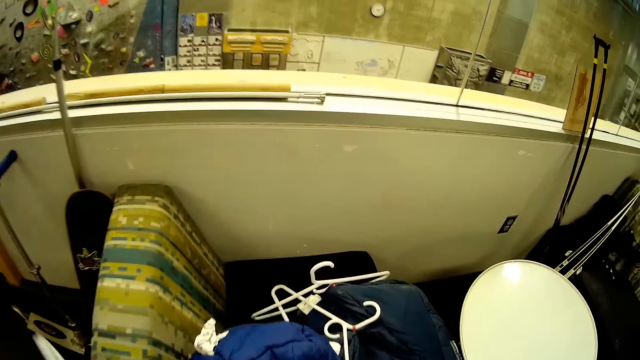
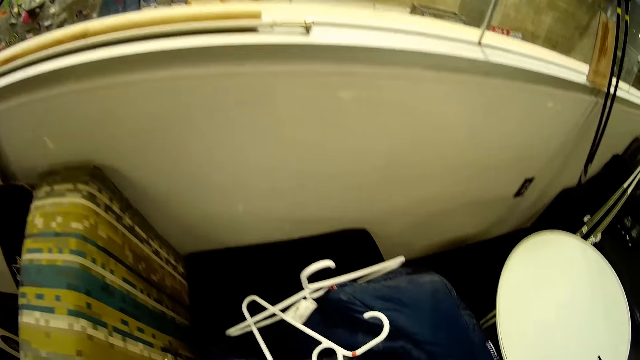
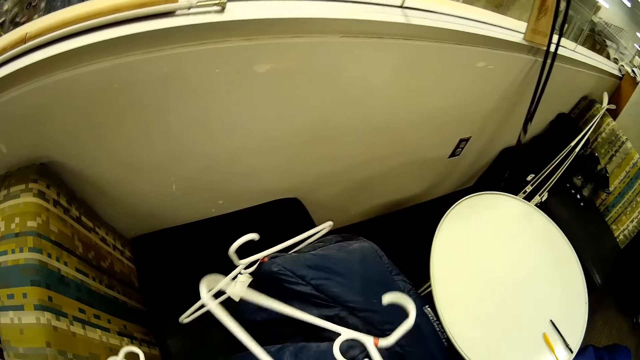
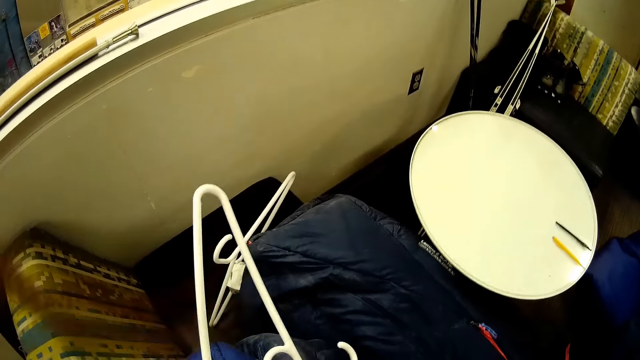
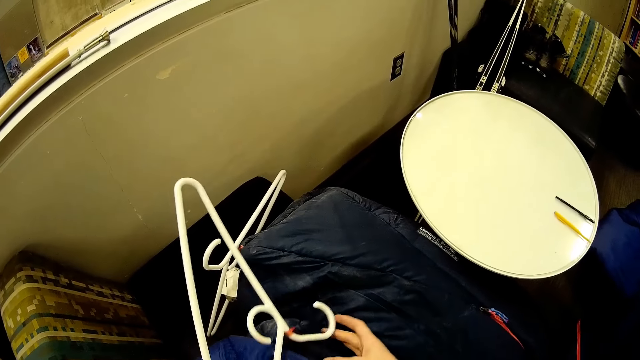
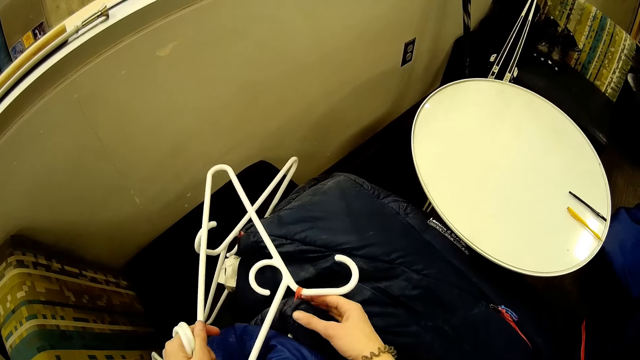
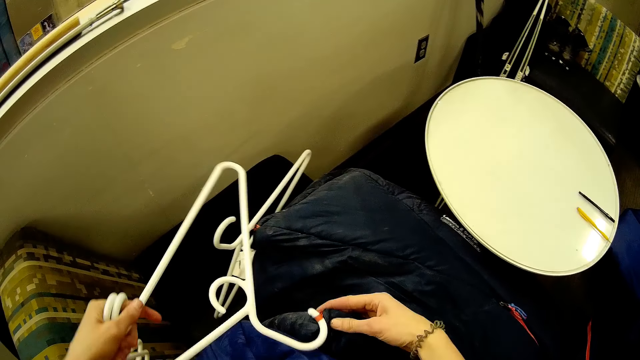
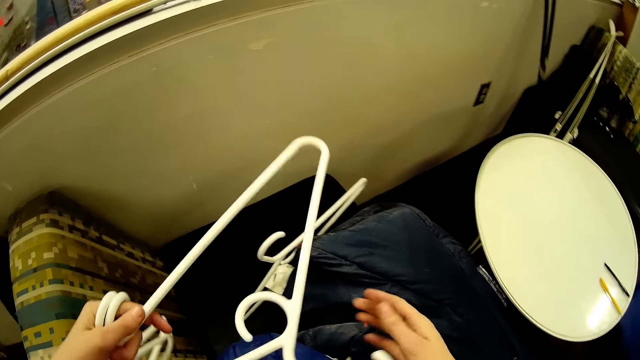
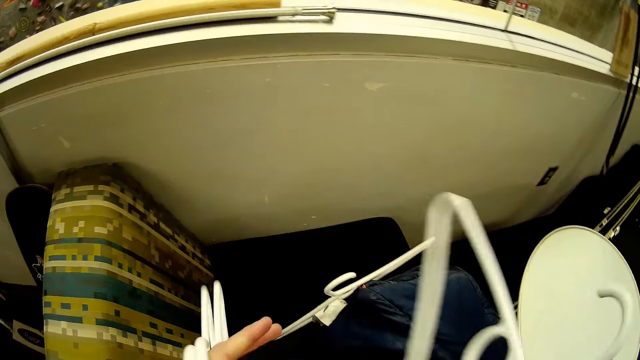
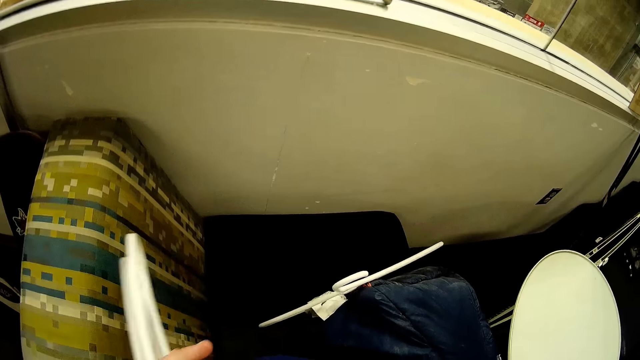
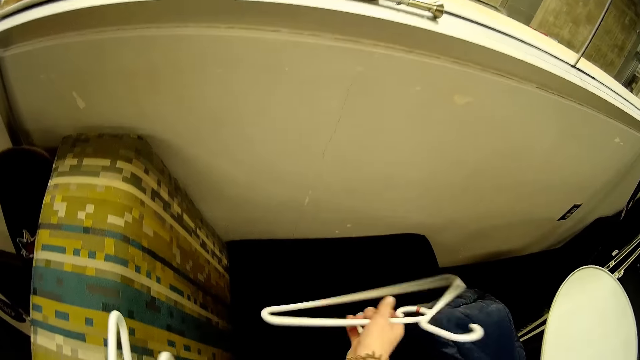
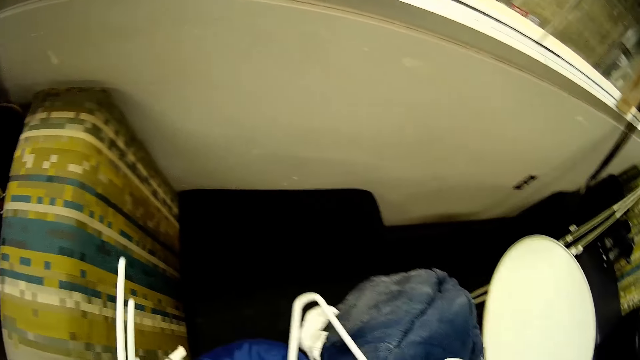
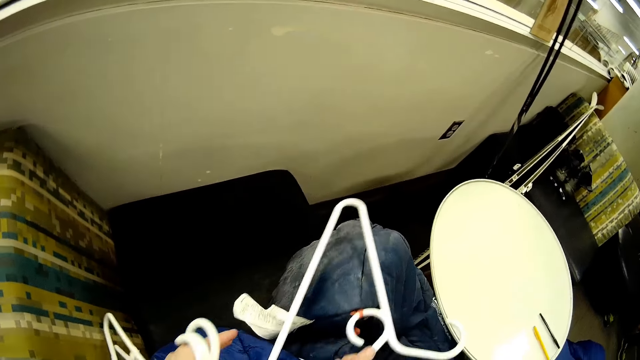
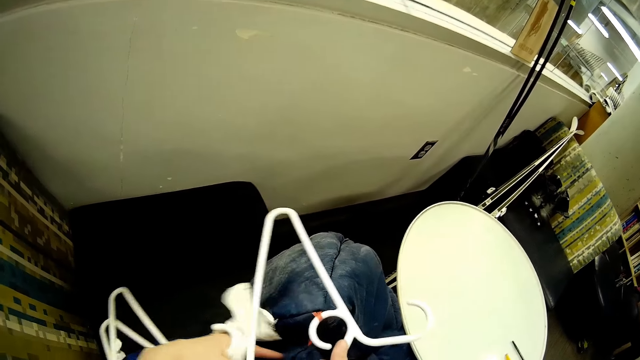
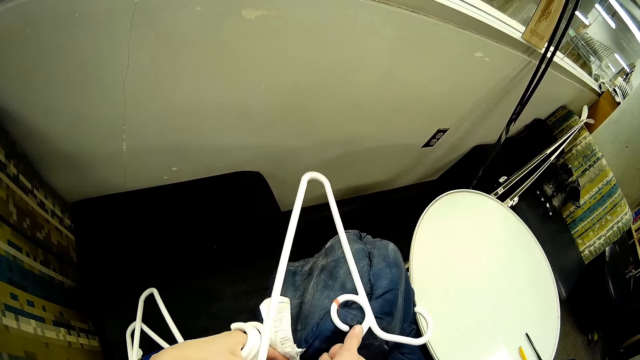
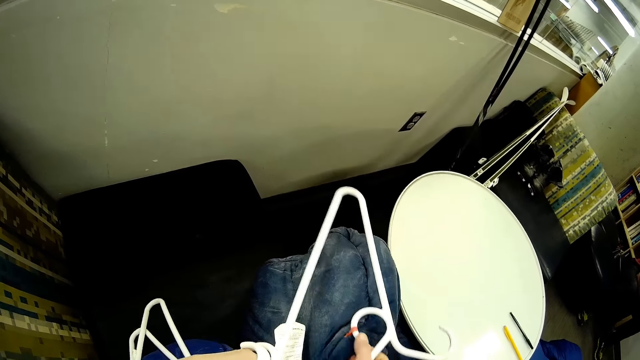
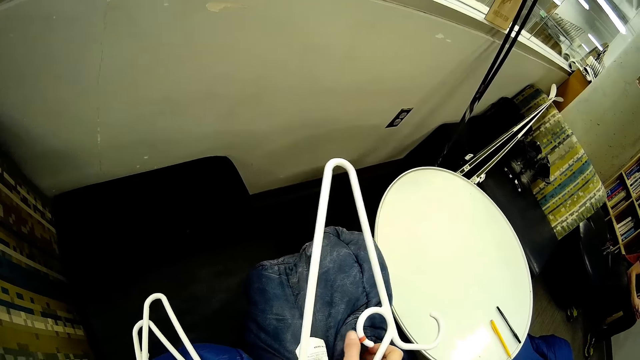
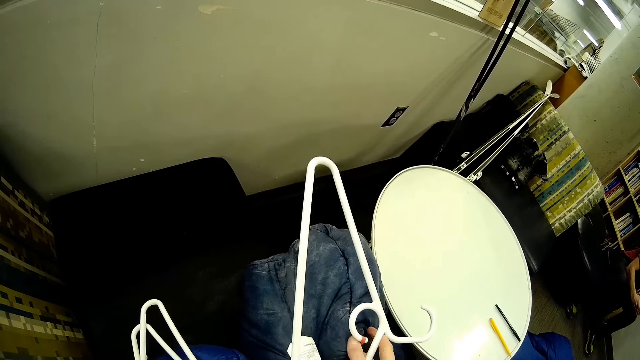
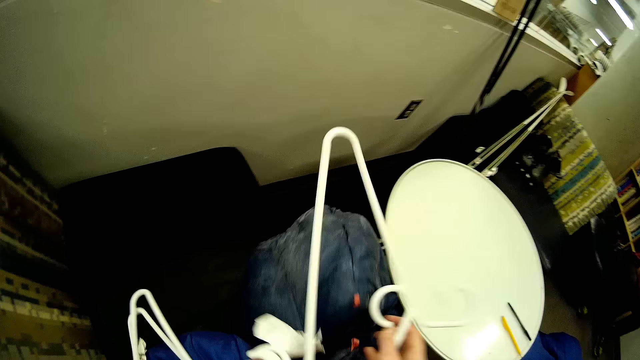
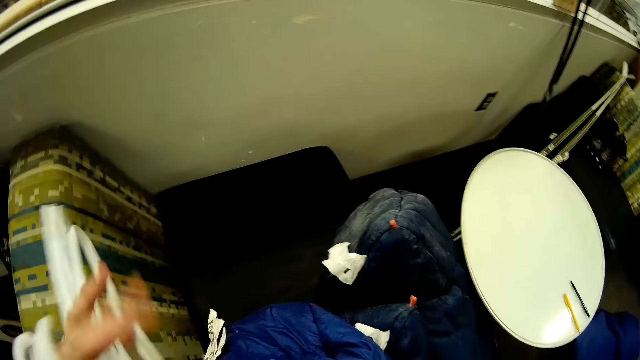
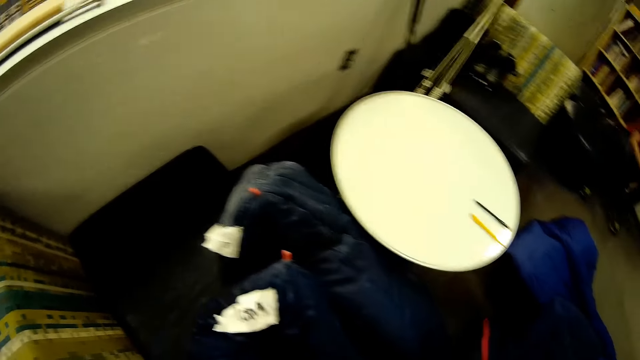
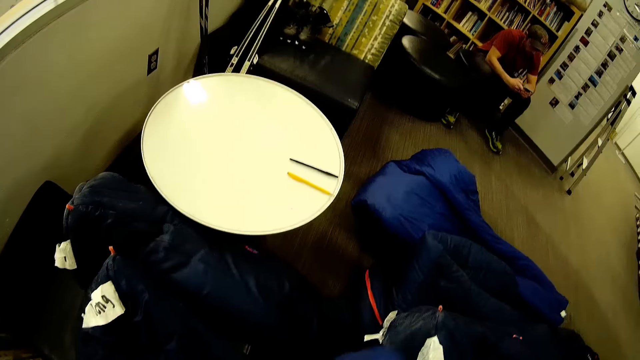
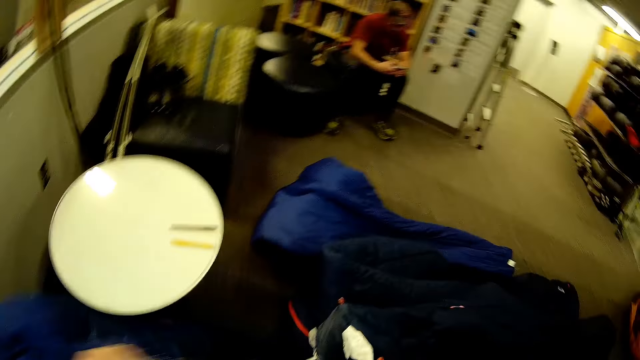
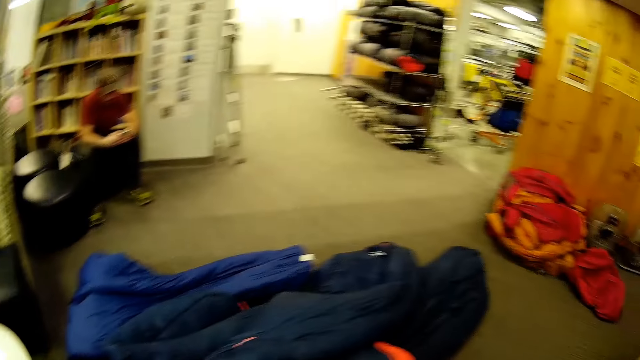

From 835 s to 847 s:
The camera wearer collects the hangers.

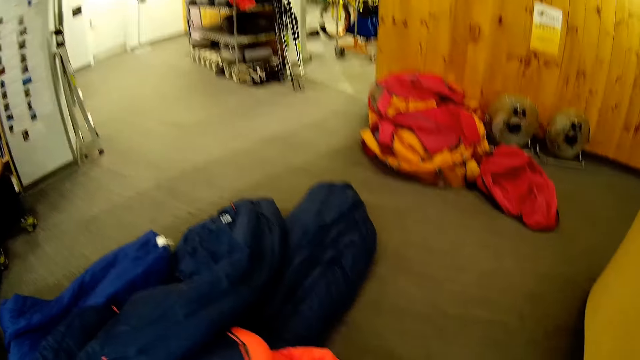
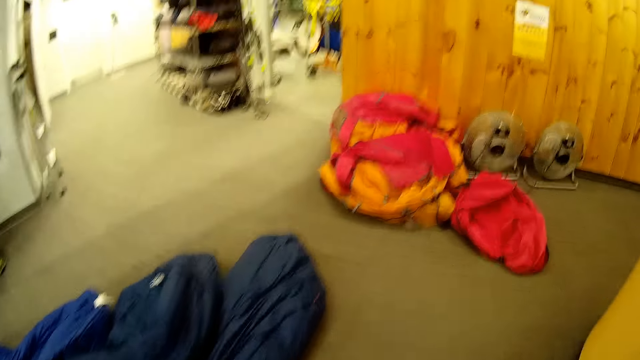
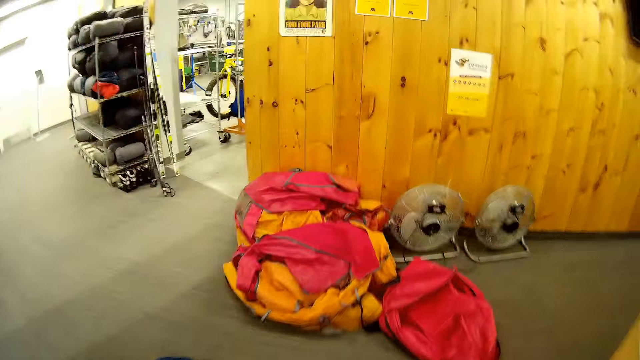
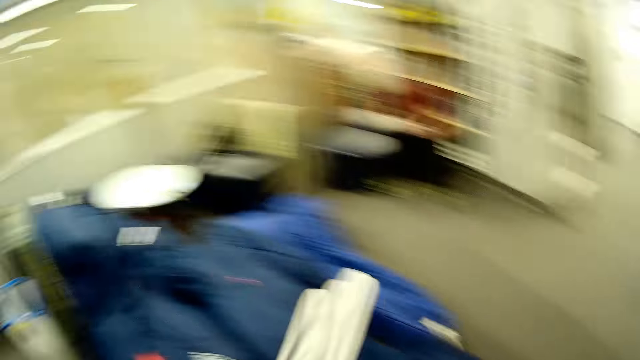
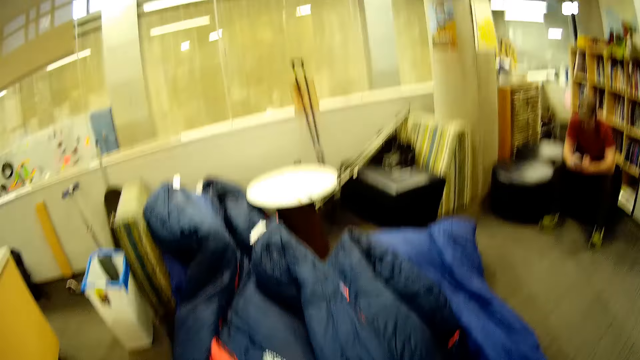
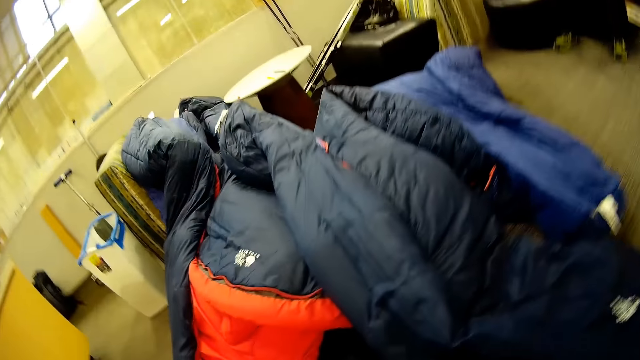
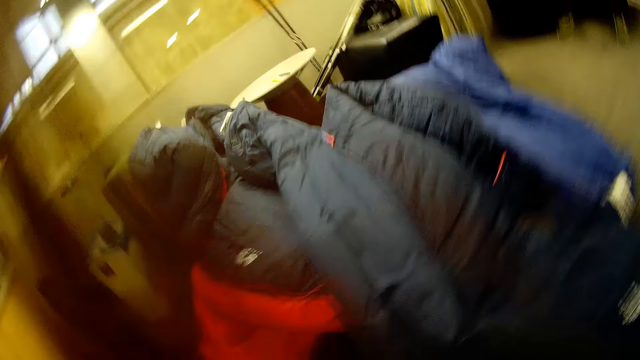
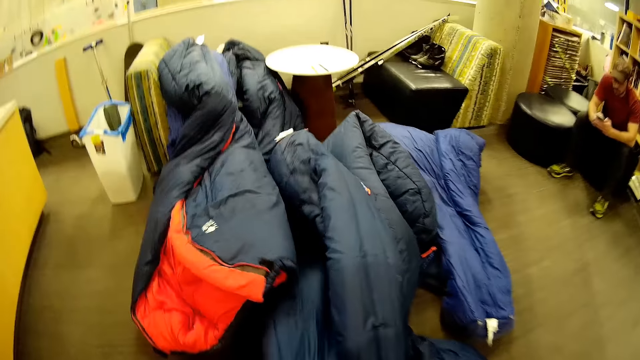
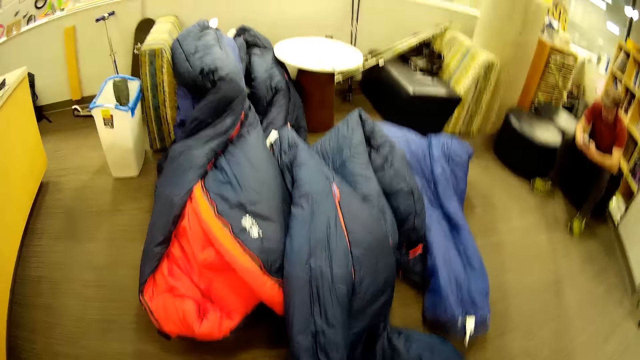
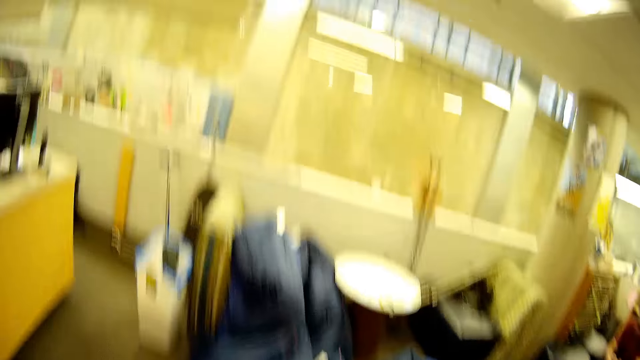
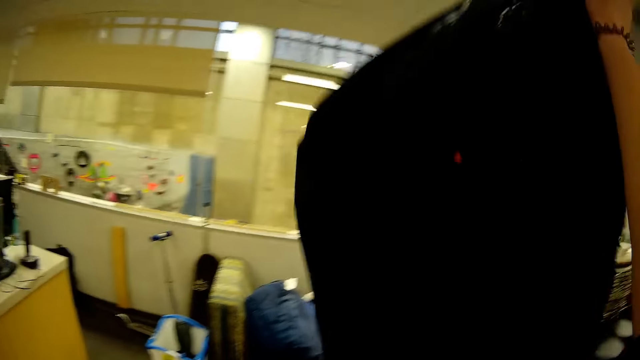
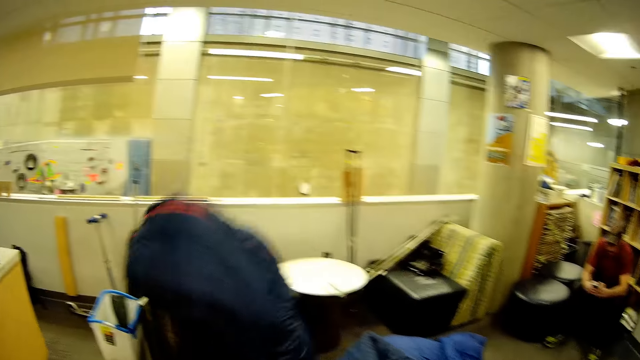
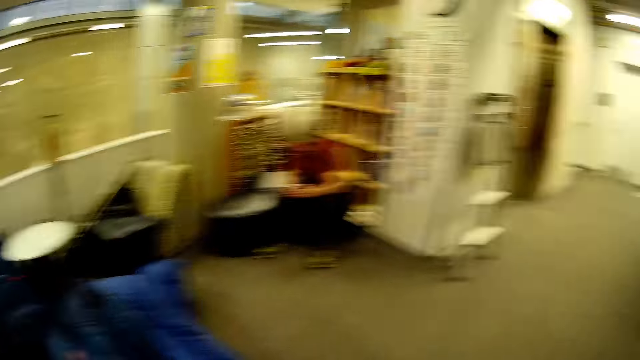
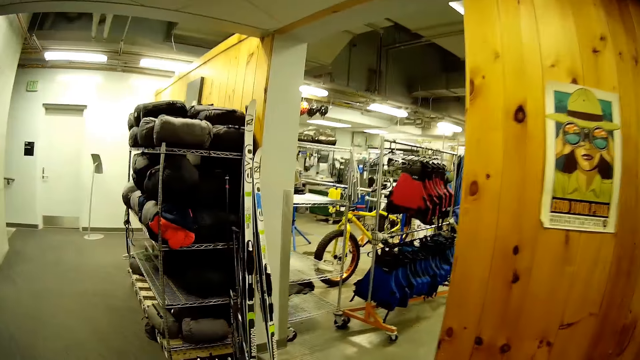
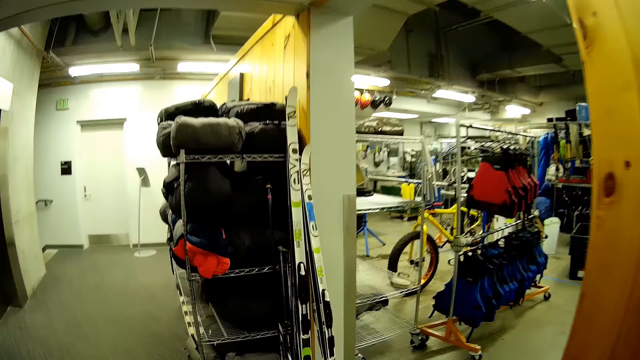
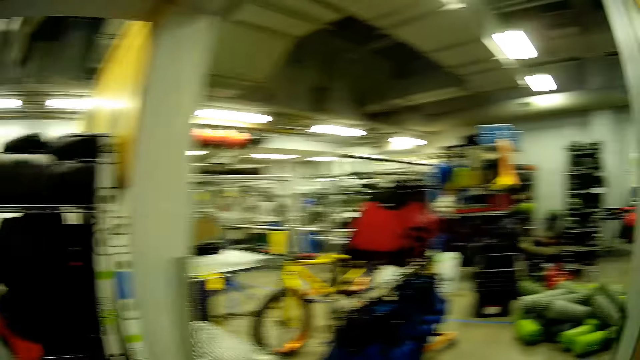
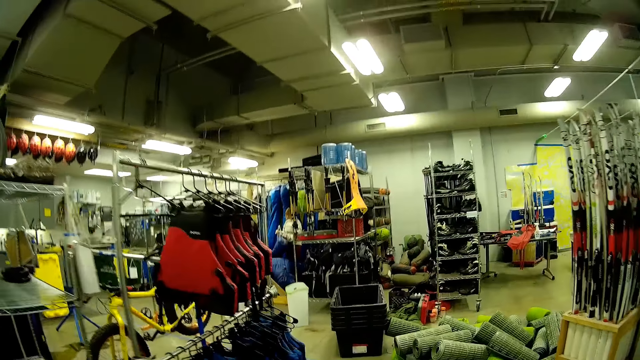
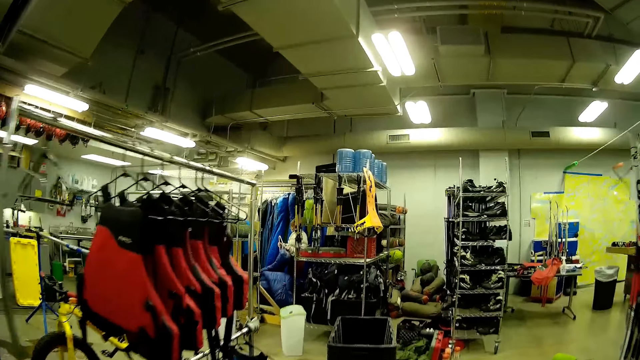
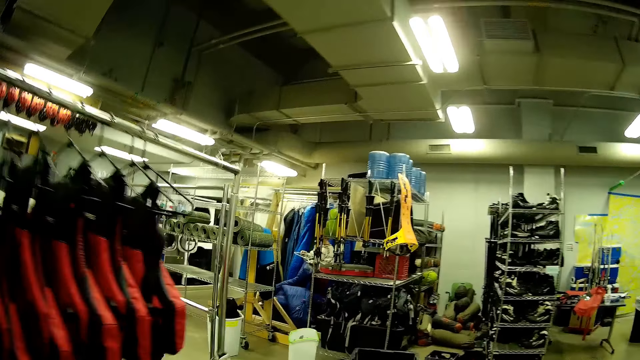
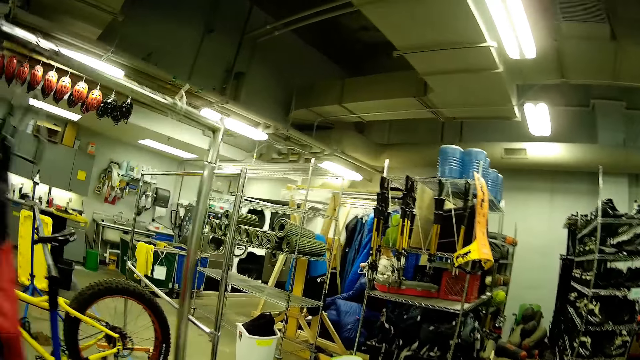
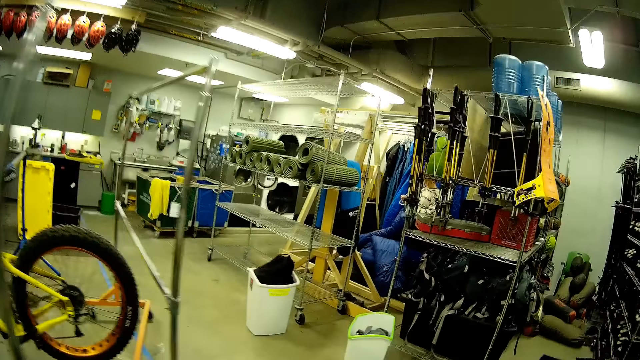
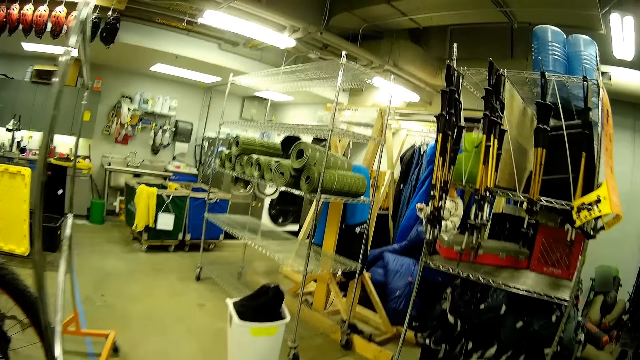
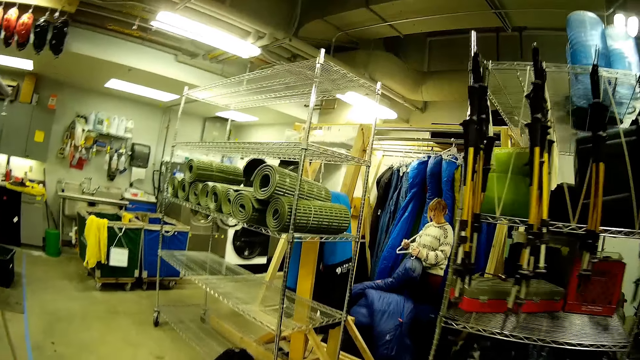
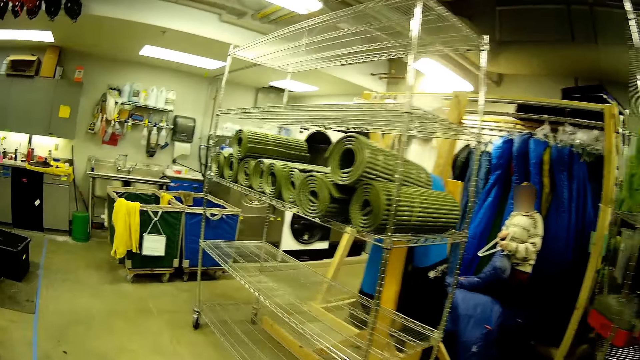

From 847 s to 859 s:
The camera wearer throws the jacket down. They walk around the laundry room.
